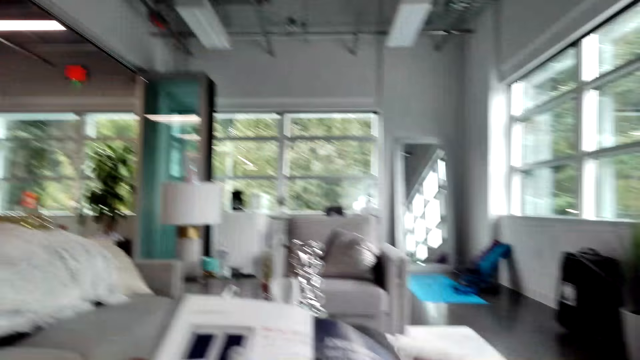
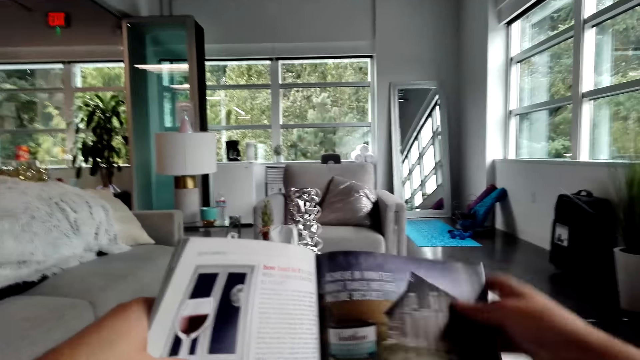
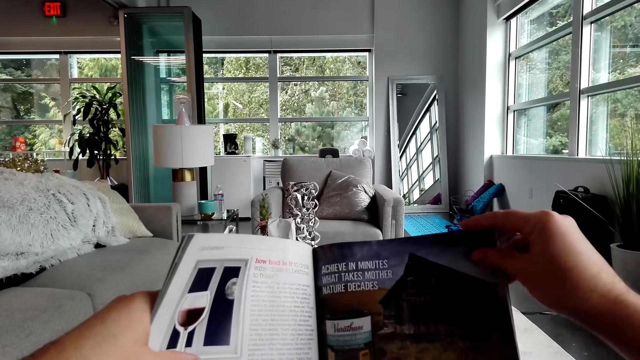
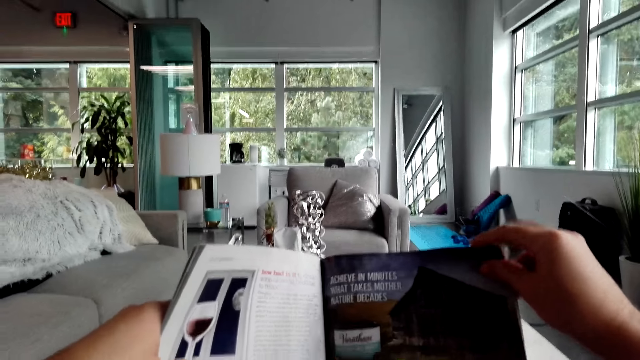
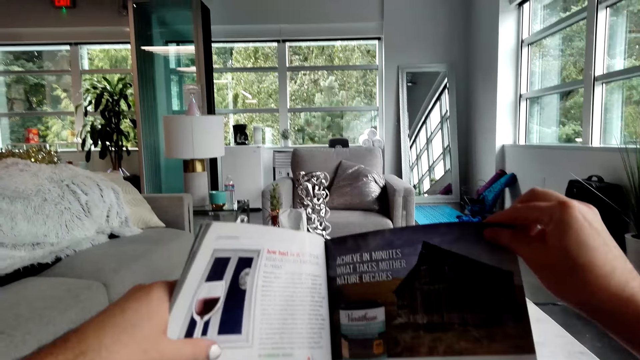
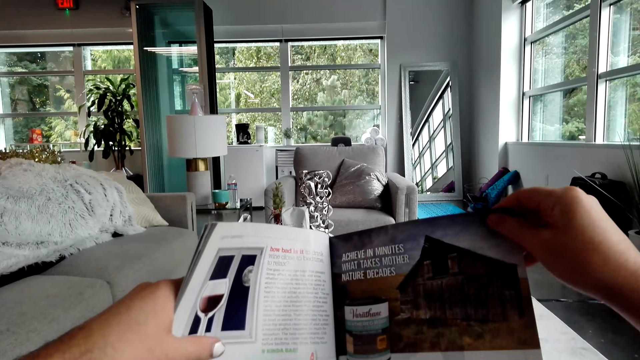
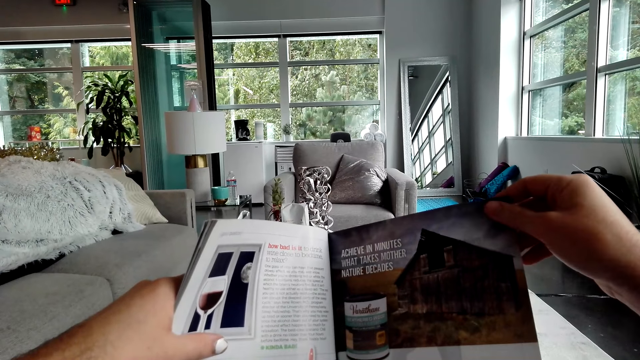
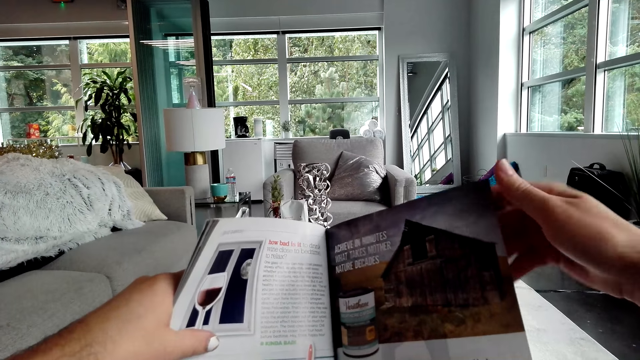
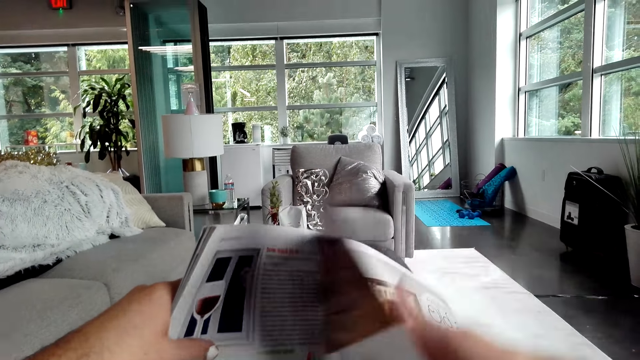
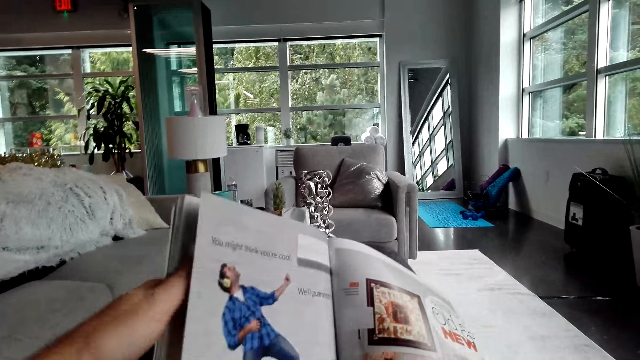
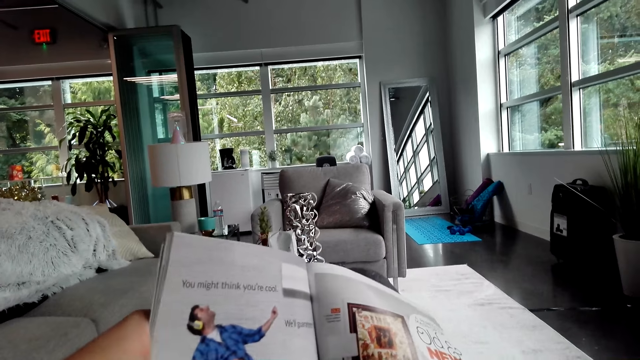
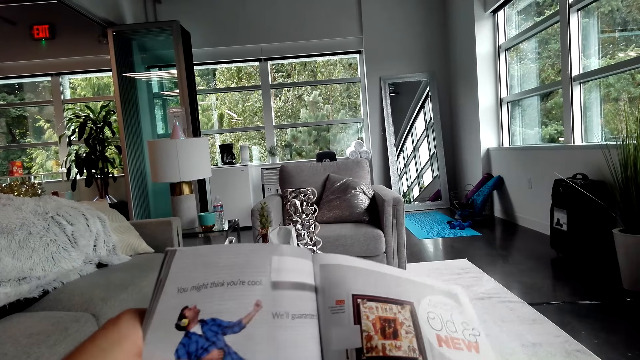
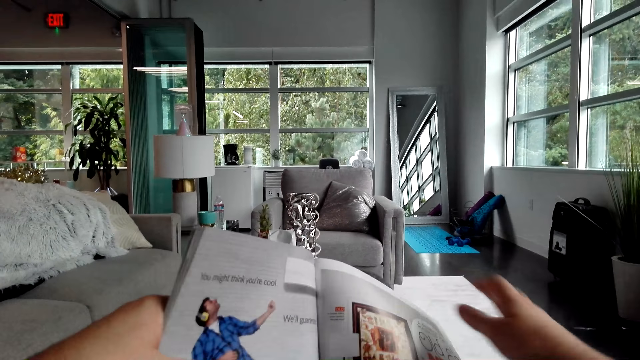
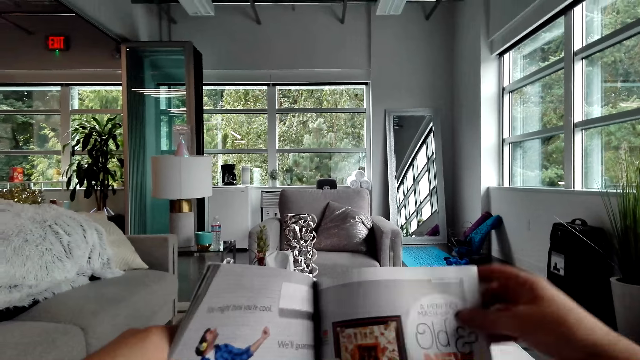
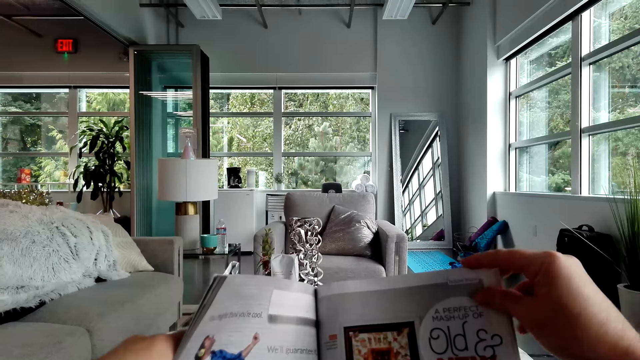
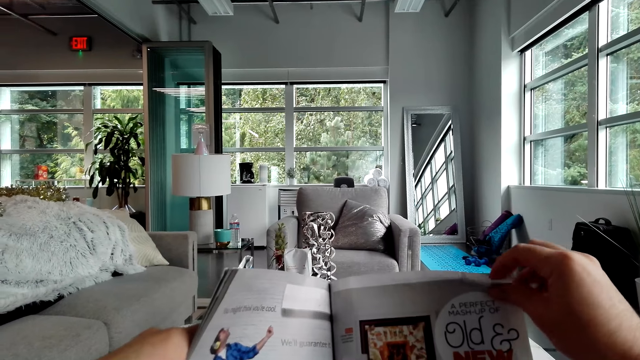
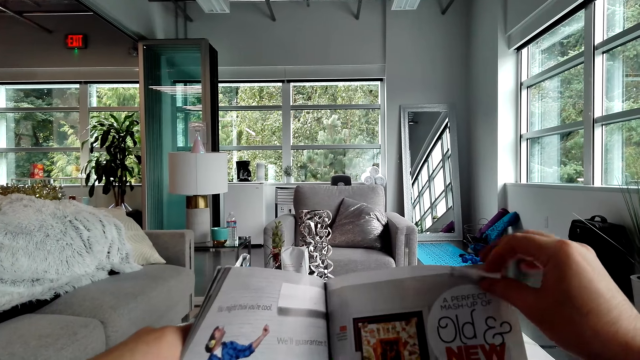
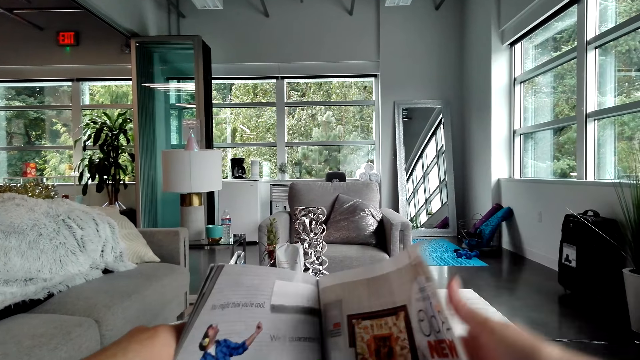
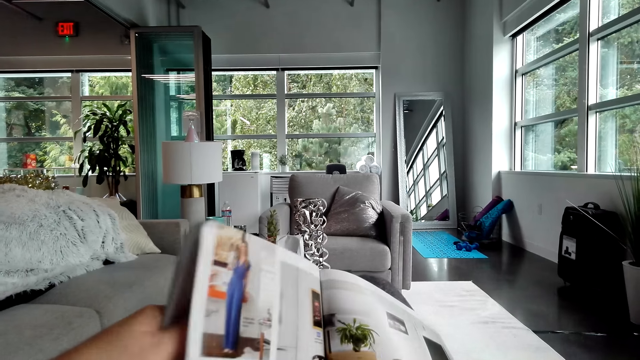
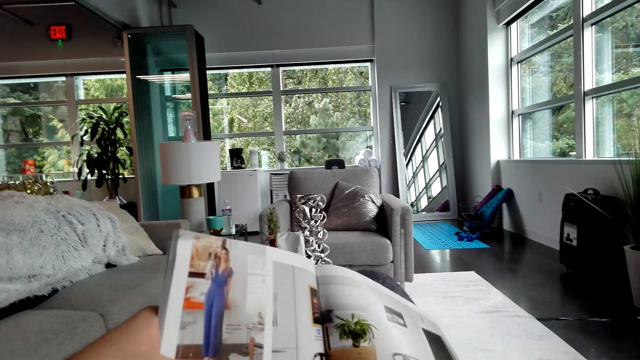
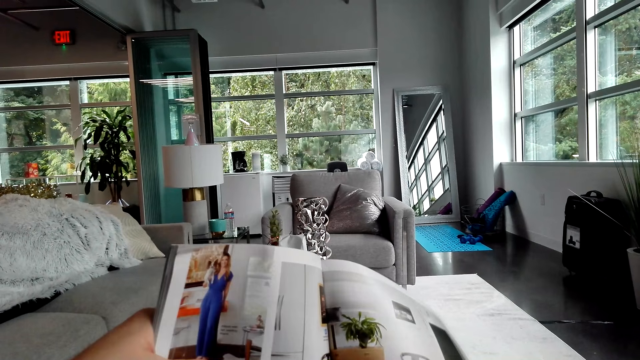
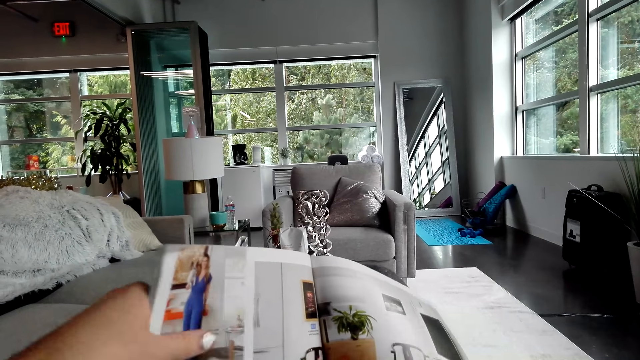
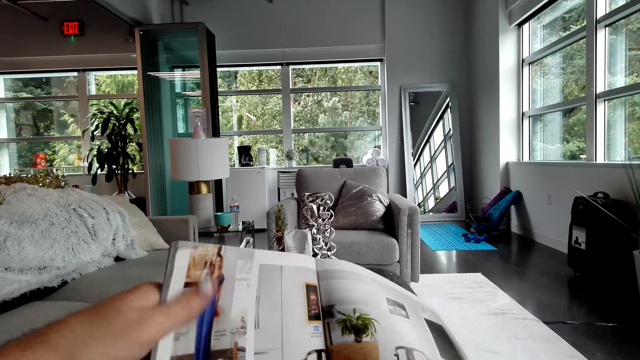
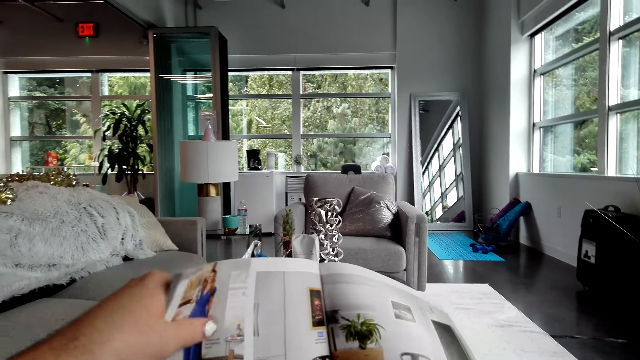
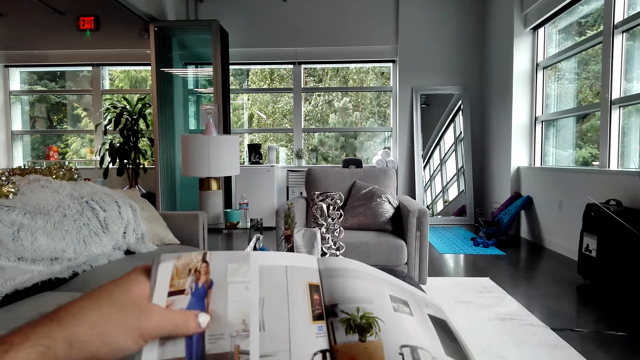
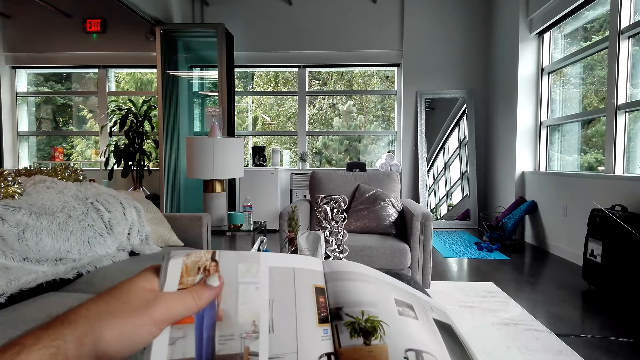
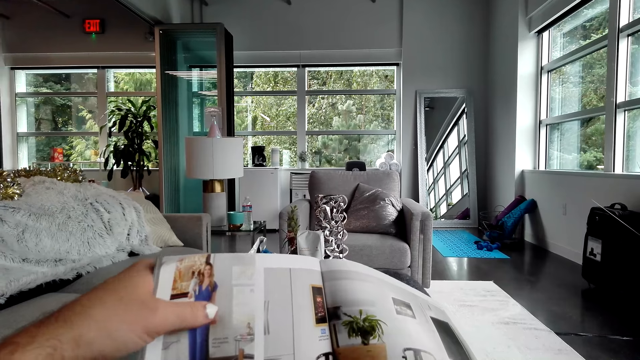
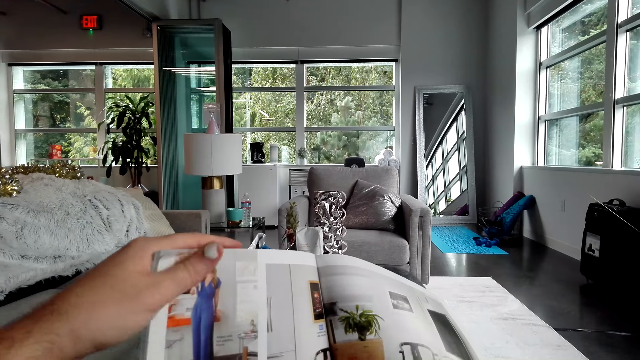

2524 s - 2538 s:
The camera wearer opens a magazine page. They open a magazine page again.

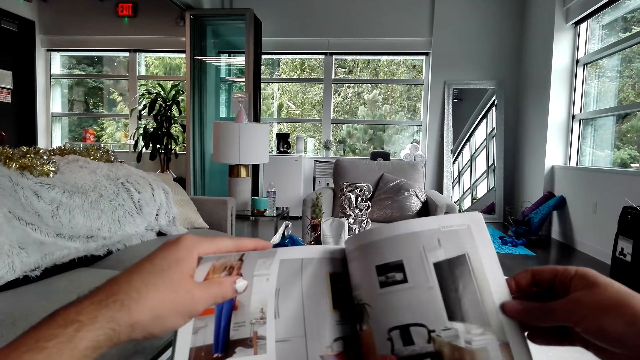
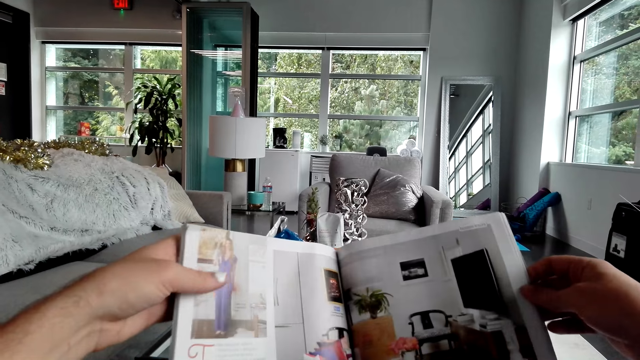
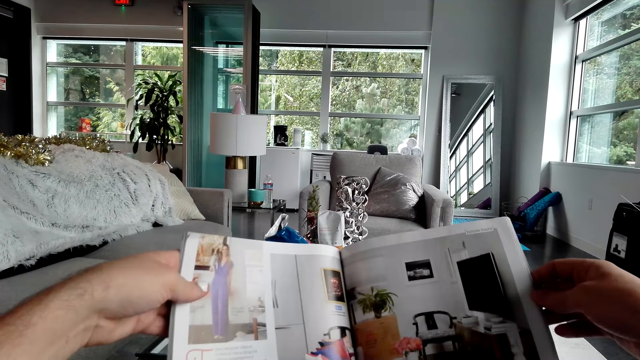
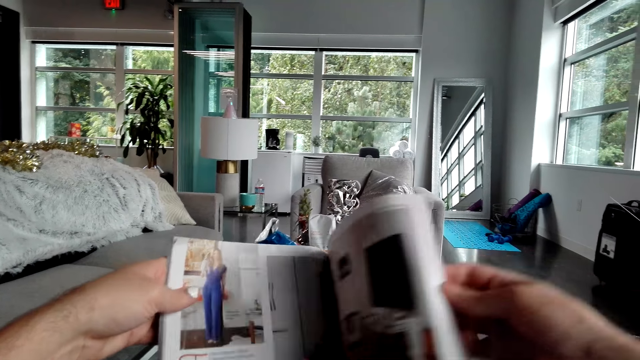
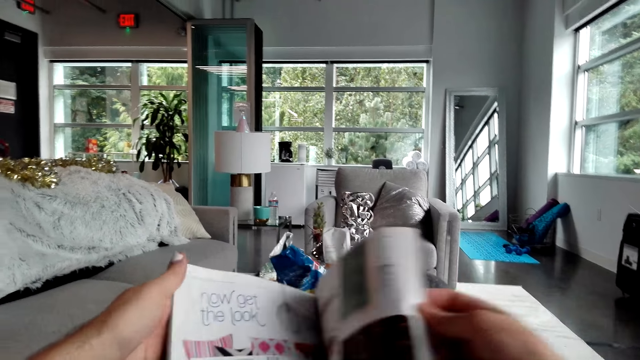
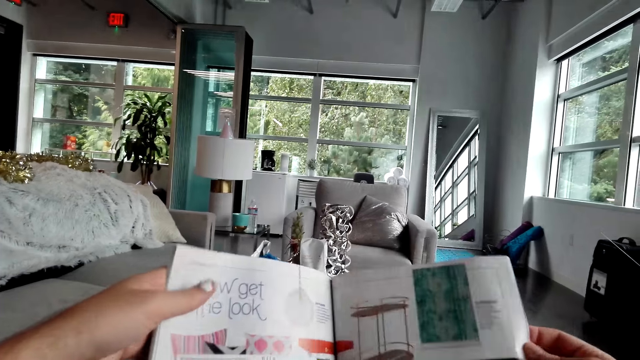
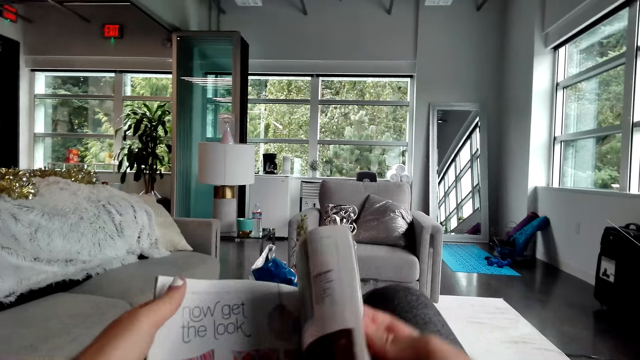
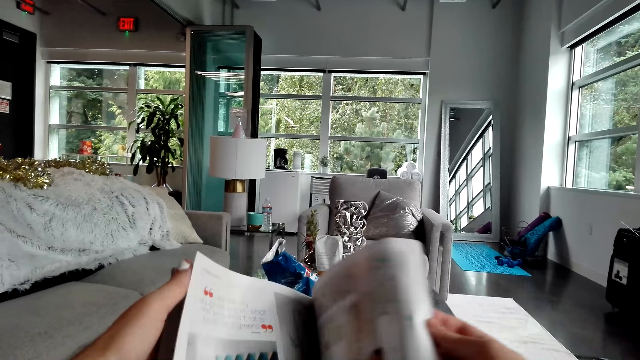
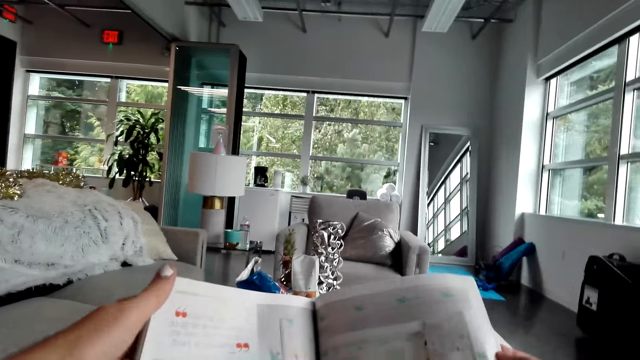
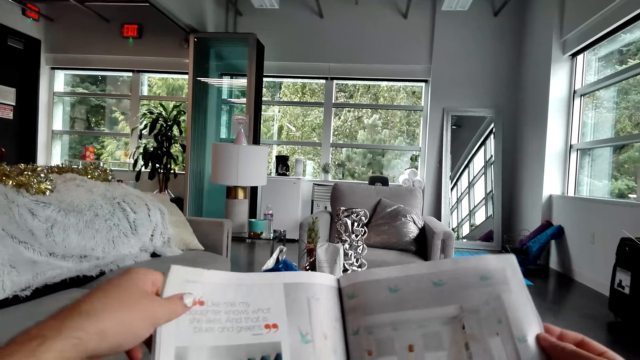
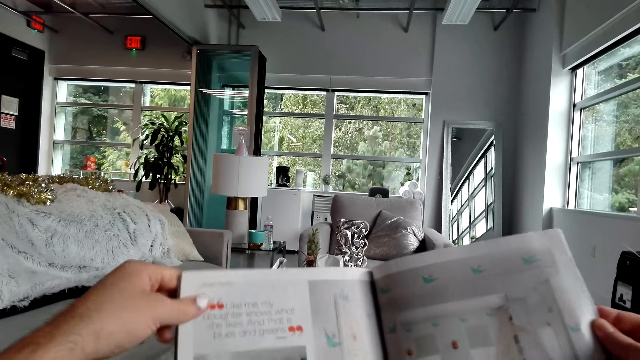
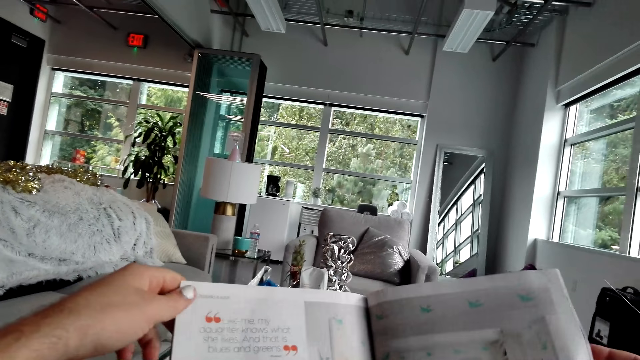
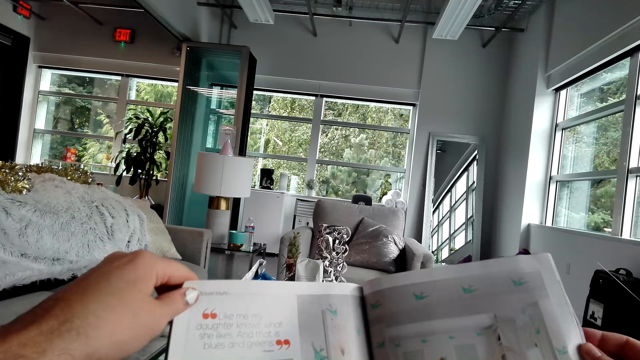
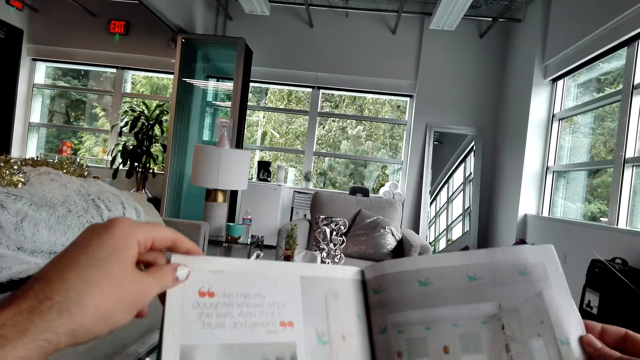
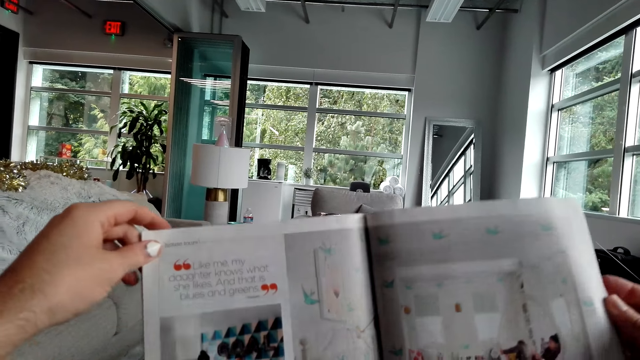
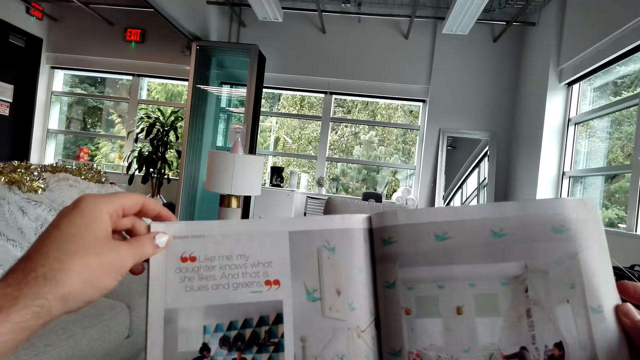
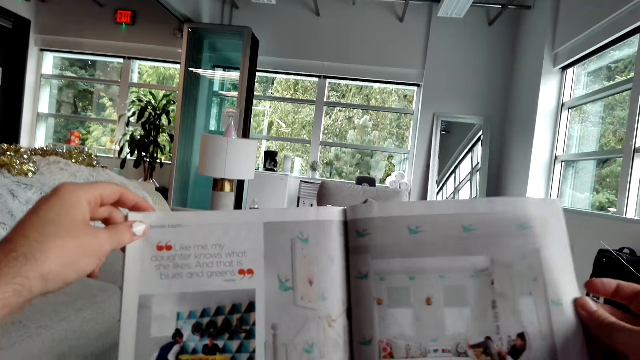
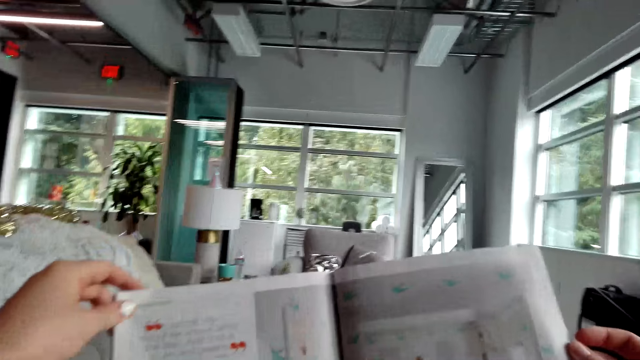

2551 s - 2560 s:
The camera wearer opens a magazine page. They open a magazine page again.
